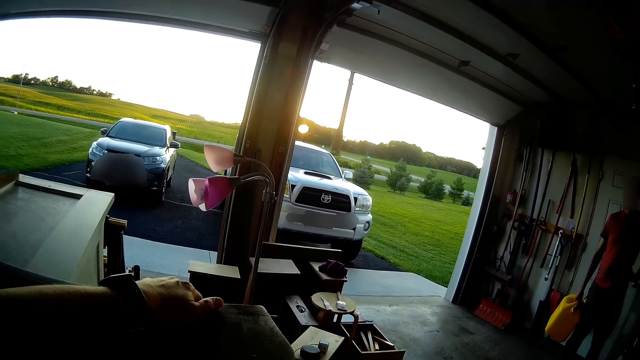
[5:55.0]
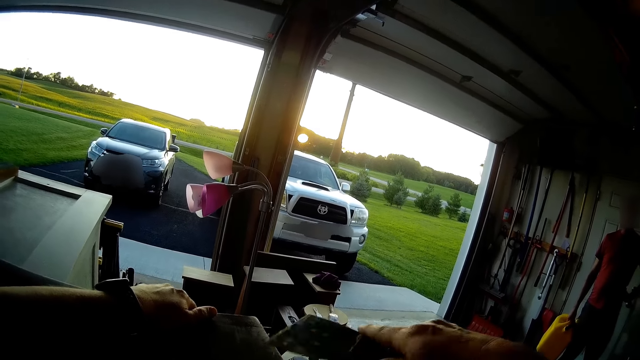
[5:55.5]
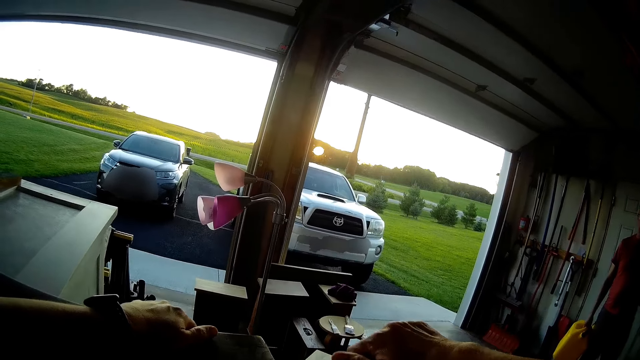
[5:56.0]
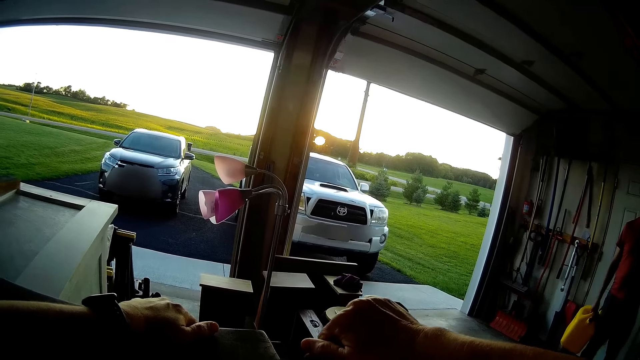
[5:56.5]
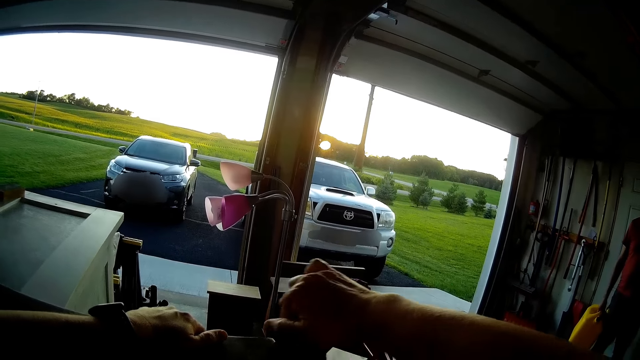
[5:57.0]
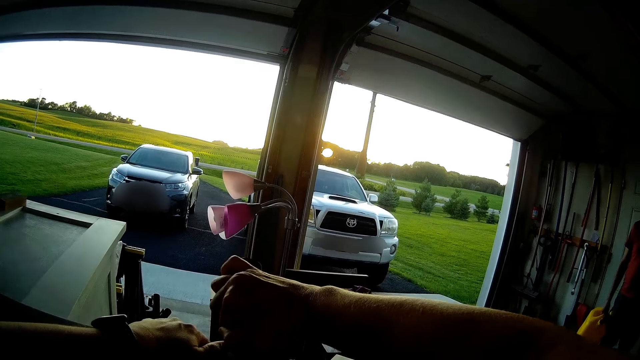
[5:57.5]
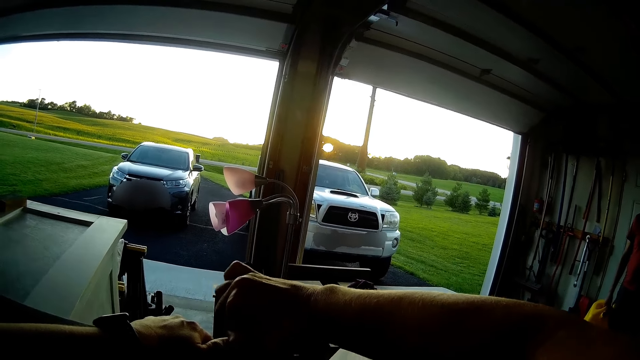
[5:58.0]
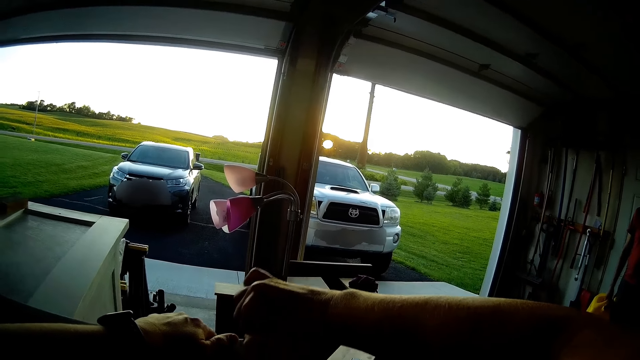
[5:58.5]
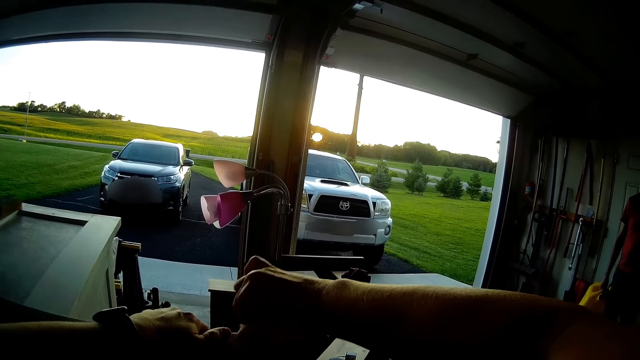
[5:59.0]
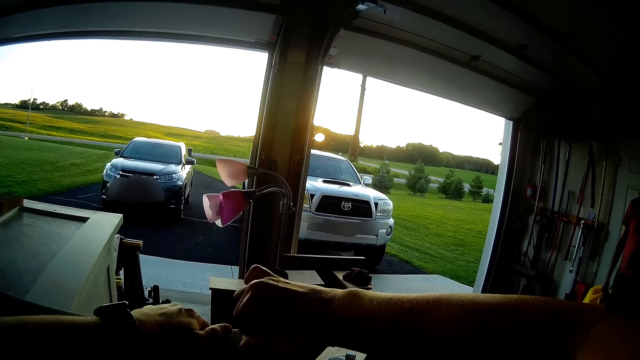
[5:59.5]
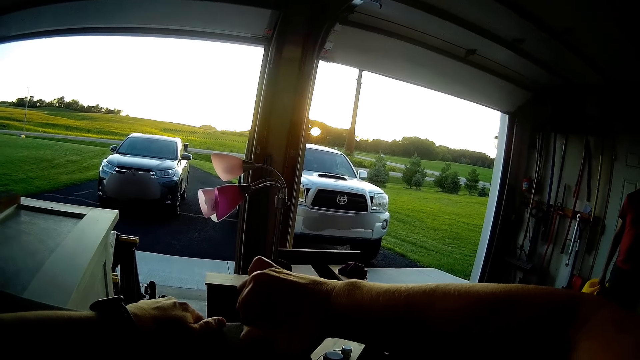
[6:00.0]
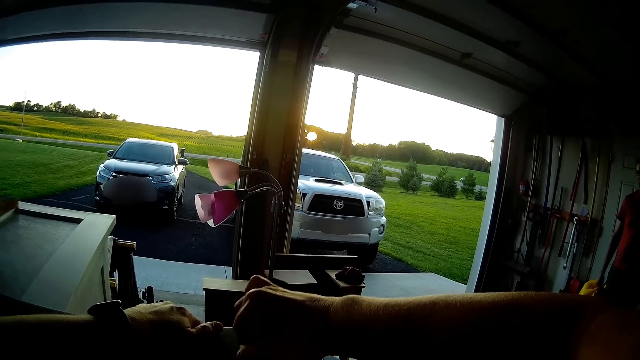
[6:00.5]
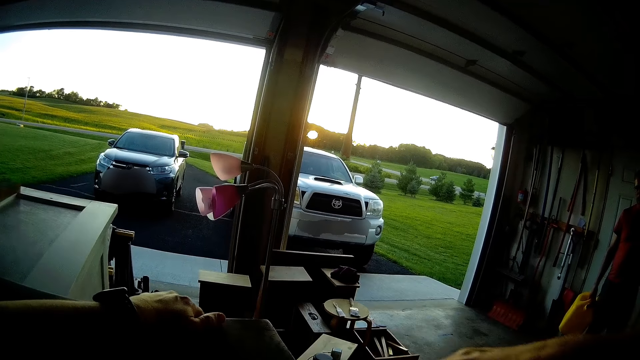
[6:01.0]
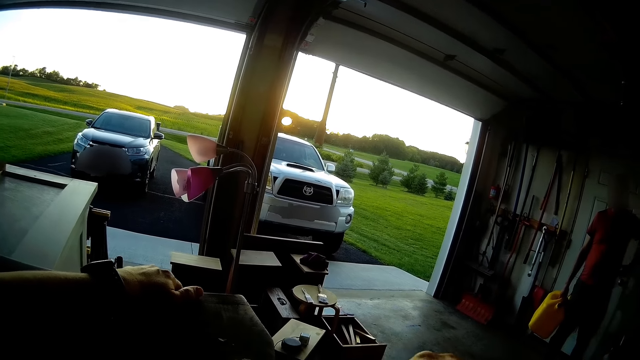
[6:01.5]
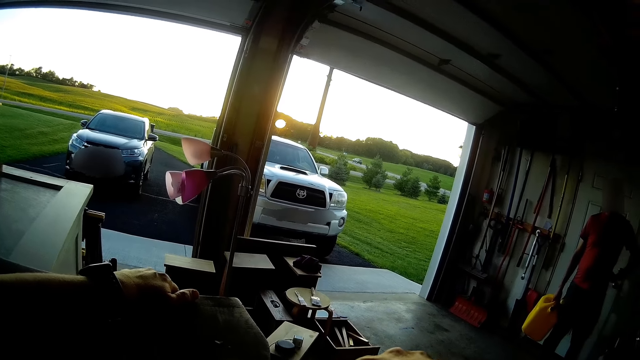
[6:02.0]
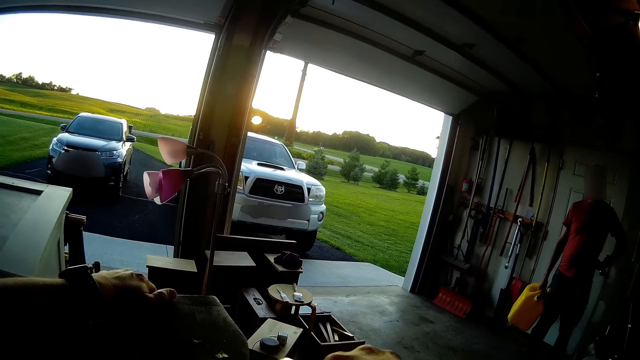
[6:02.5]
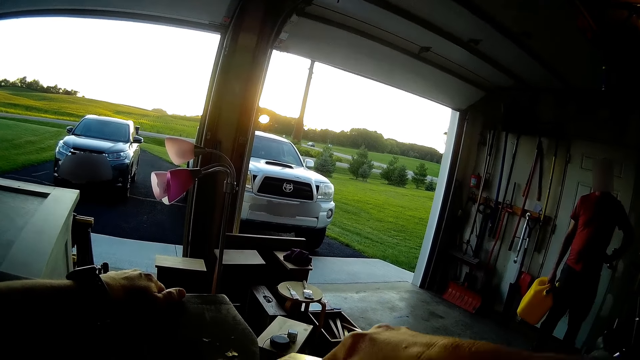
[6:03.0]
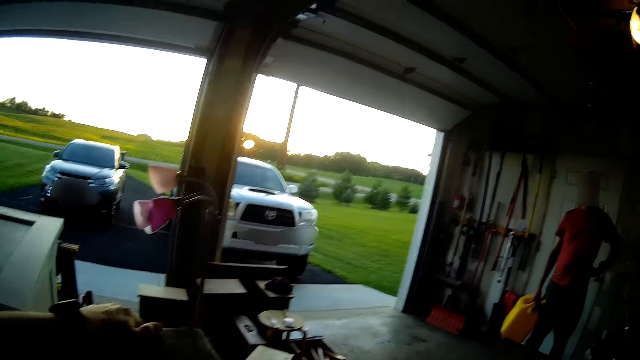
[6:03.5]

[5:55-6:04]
The camera wearer files the wooden structure with the putty knife.

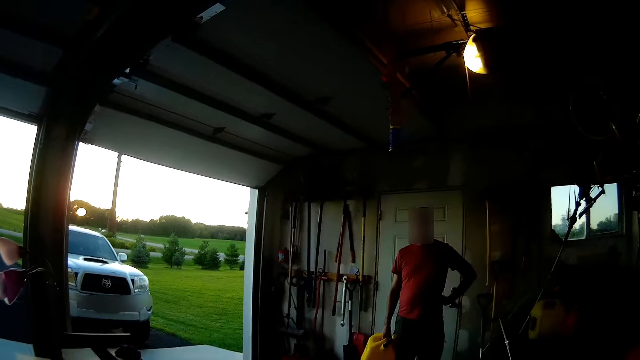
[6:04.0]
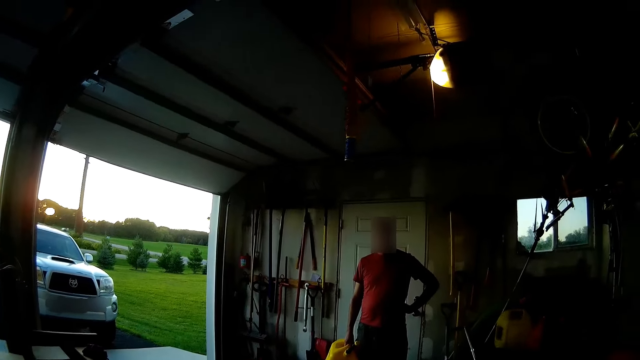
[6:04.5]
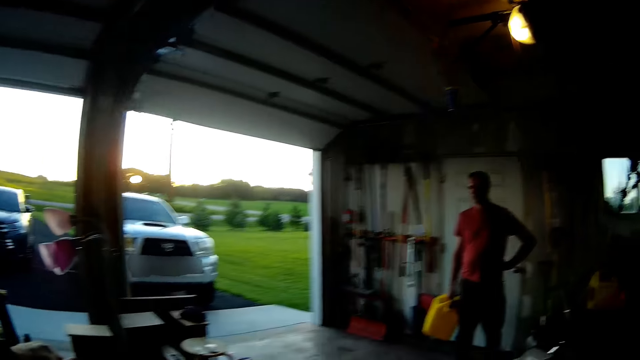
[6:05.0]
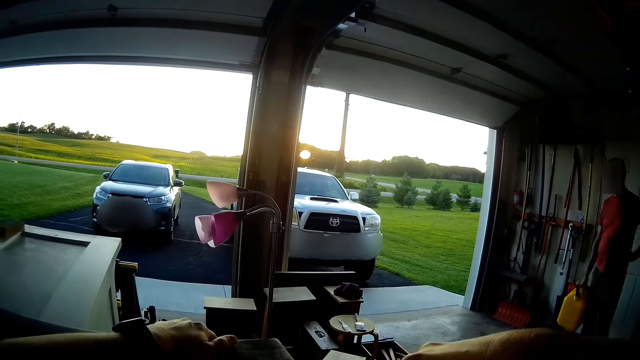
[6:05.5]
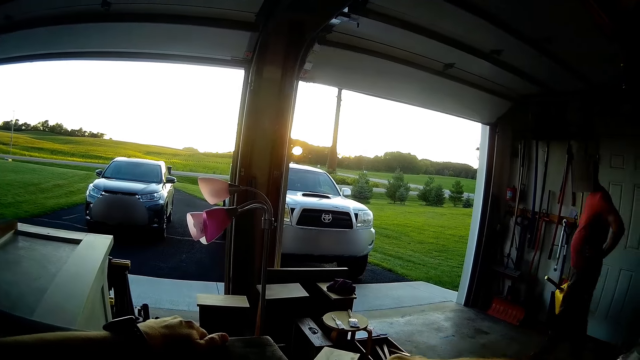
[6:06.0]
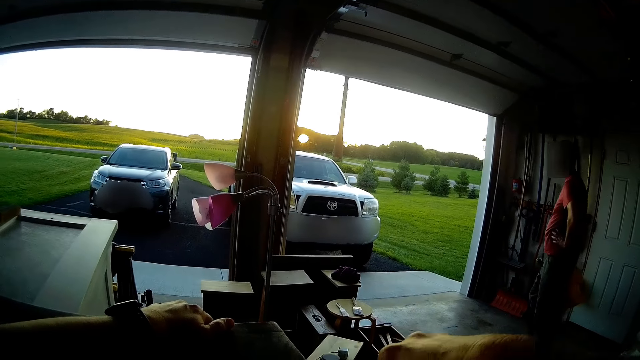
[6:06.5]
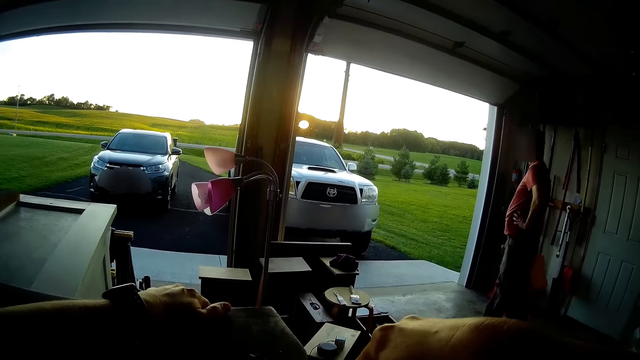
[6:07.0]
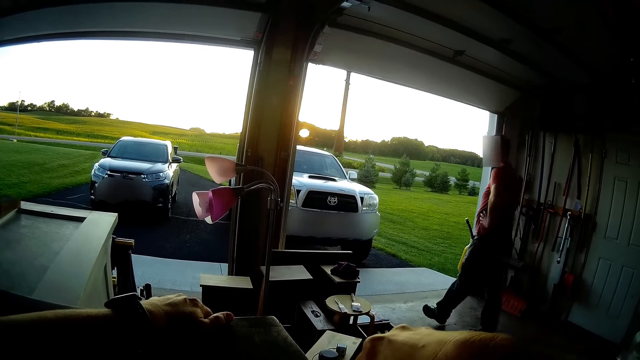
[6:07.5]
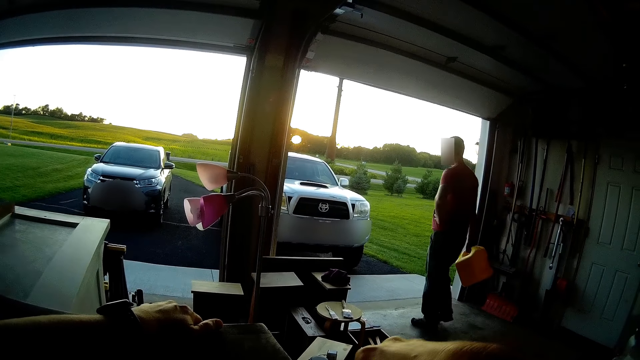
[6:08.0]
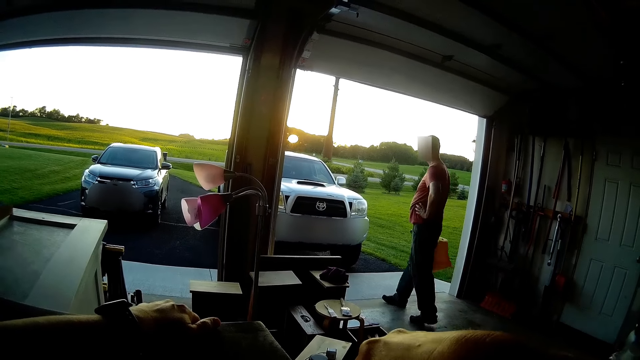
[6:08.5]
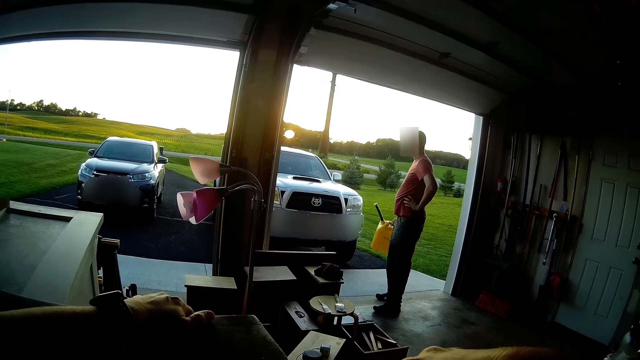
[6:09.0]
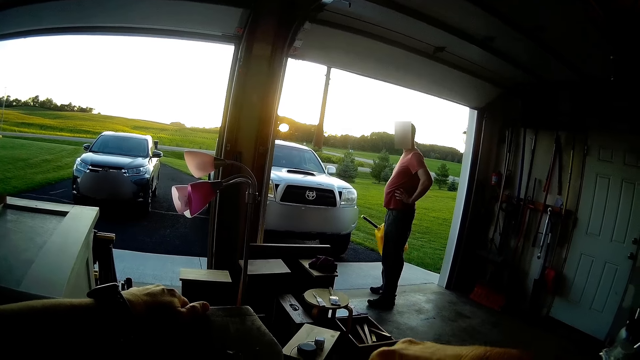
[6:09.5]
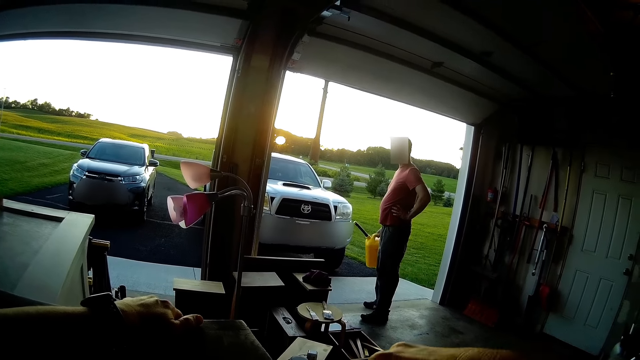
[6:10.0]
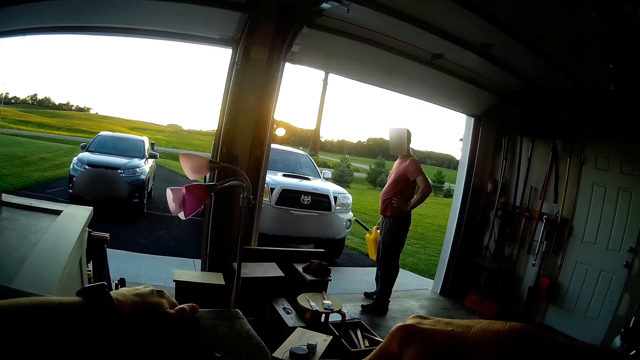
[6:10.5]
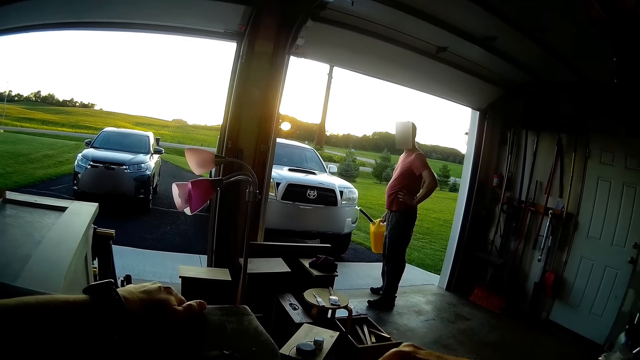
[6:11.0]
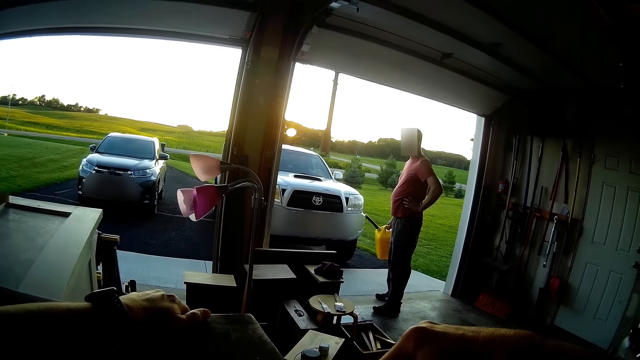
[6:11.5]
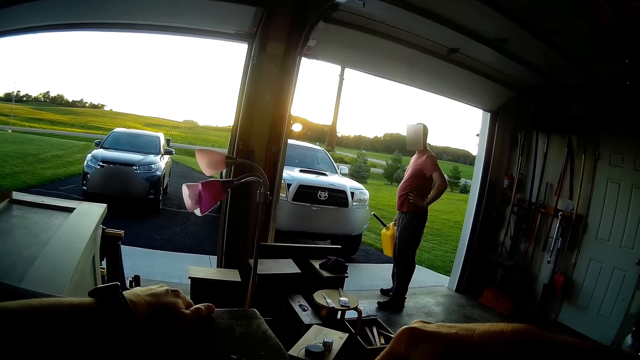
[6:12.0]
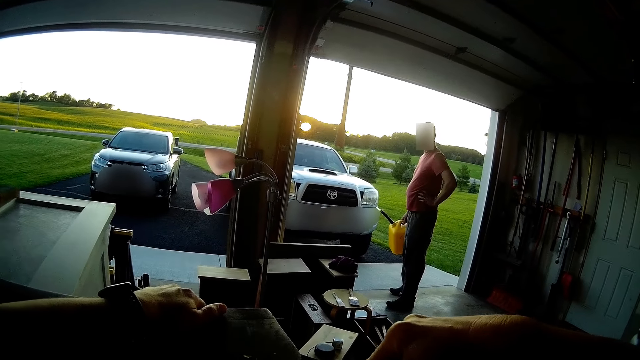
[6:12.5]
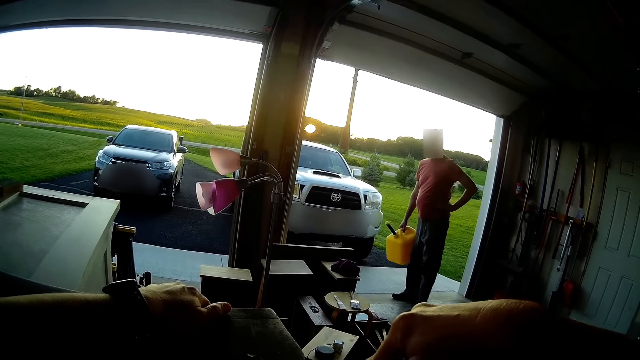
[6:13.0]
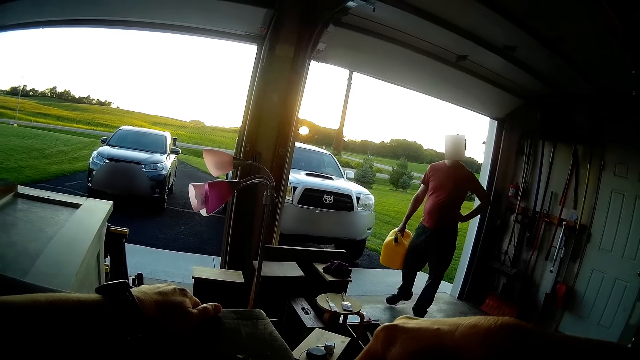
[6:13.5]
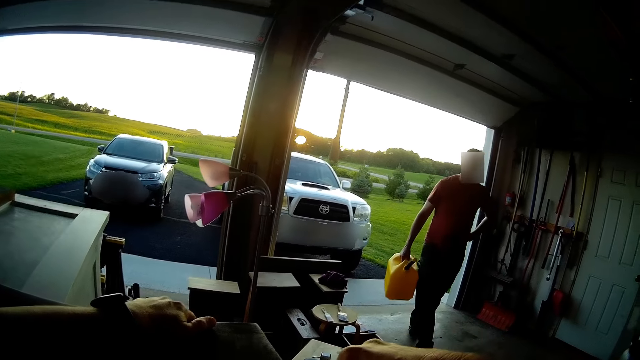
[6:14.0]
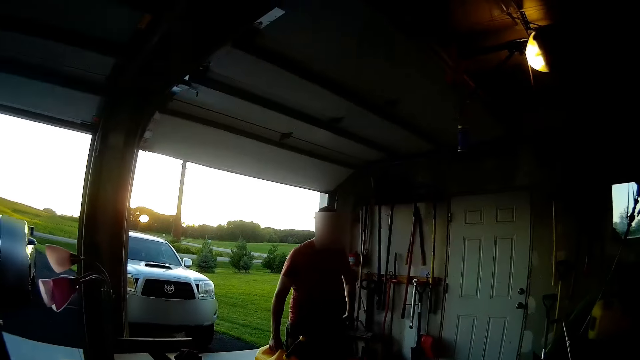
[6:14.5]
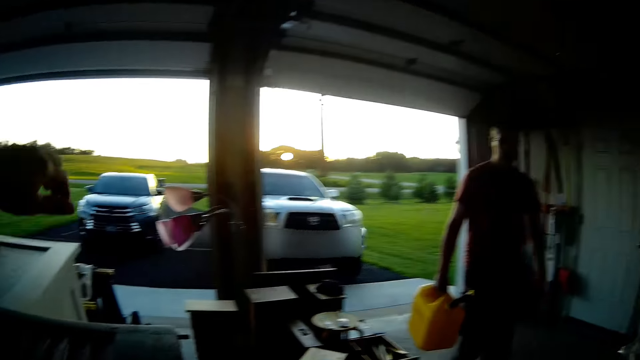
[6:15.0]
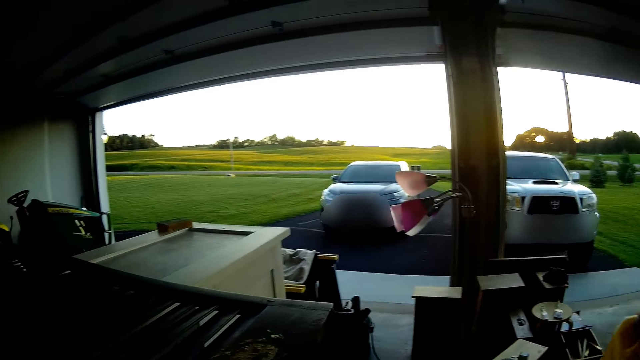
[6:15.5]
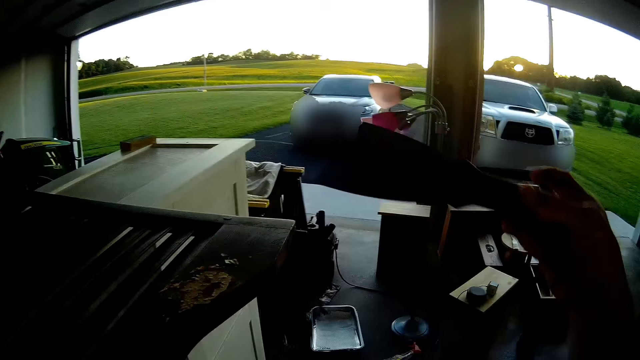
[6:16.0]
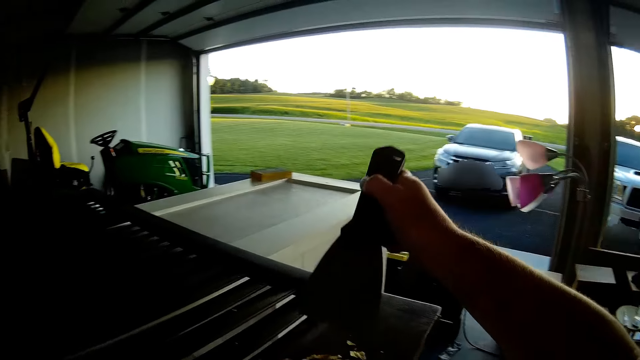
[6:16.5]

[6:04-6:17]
A person walks in the garage. The person touches his waist. The person walks across the garage.
